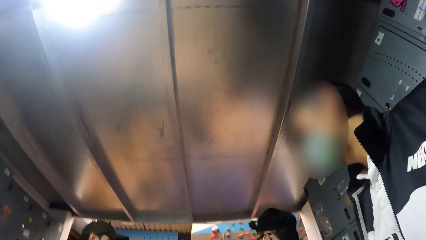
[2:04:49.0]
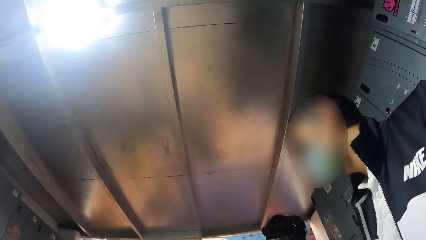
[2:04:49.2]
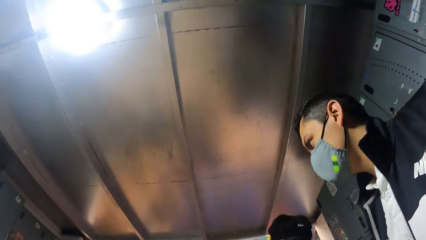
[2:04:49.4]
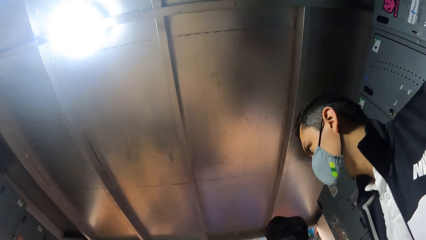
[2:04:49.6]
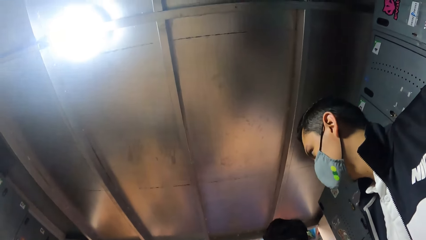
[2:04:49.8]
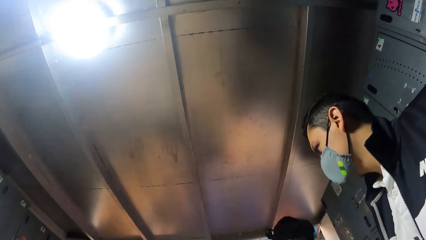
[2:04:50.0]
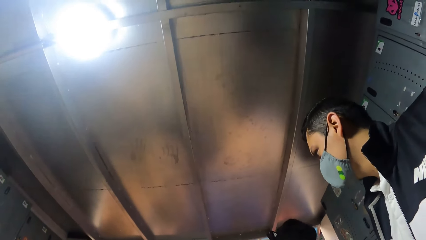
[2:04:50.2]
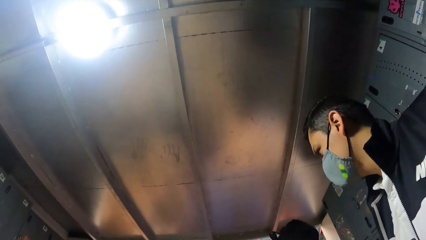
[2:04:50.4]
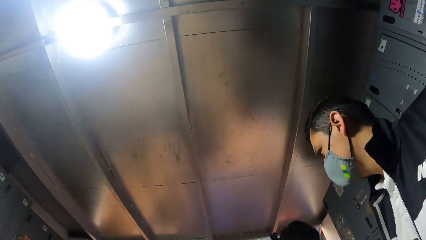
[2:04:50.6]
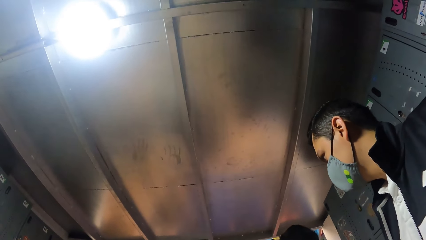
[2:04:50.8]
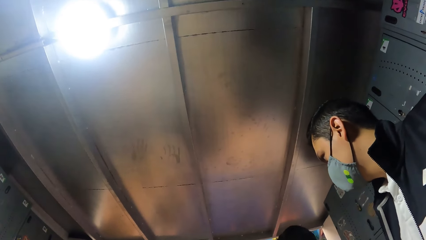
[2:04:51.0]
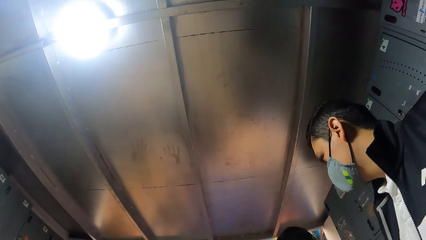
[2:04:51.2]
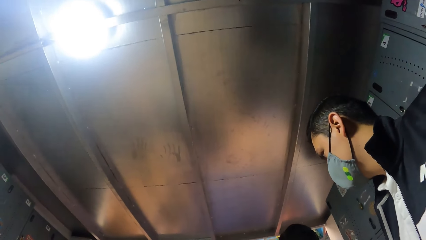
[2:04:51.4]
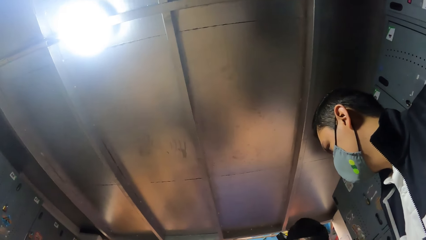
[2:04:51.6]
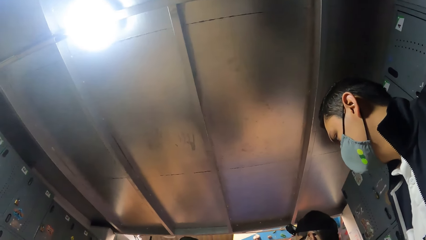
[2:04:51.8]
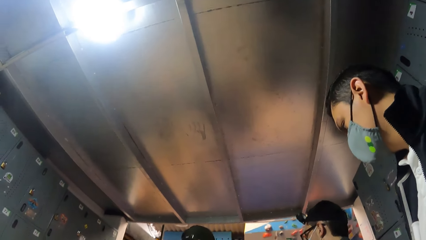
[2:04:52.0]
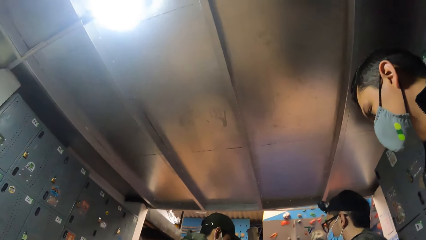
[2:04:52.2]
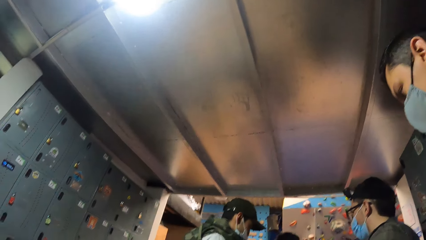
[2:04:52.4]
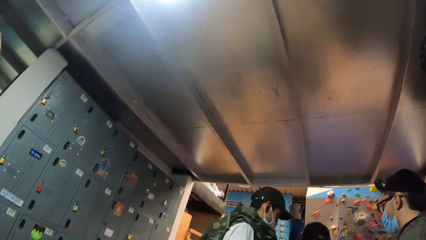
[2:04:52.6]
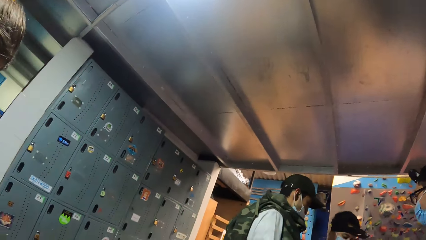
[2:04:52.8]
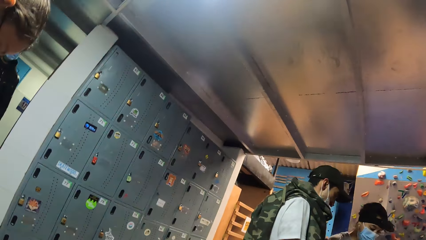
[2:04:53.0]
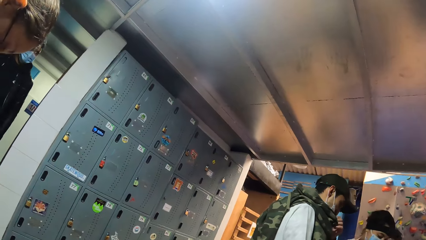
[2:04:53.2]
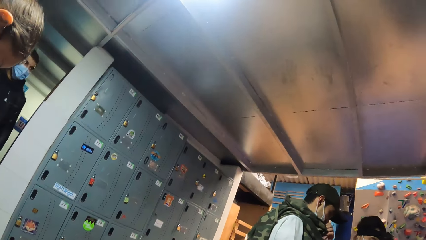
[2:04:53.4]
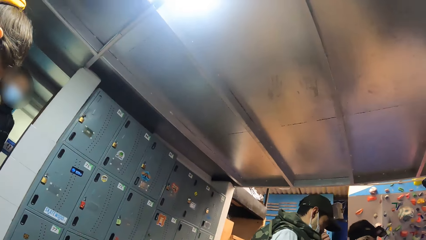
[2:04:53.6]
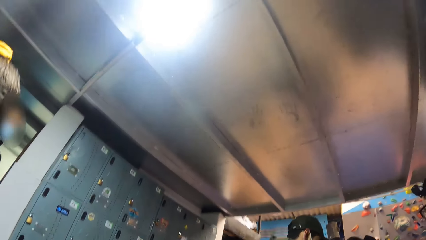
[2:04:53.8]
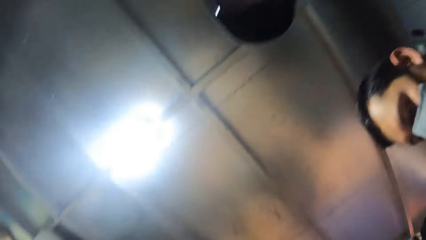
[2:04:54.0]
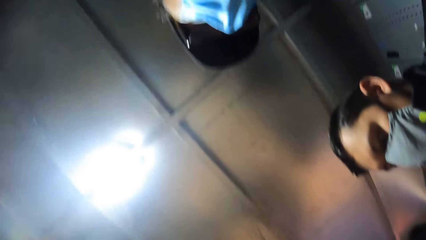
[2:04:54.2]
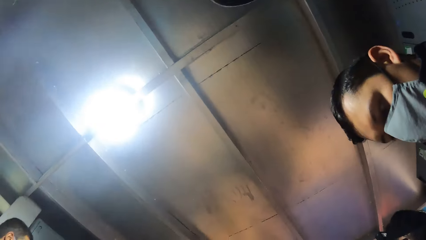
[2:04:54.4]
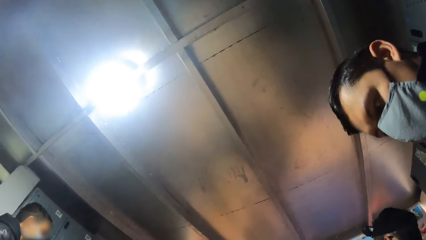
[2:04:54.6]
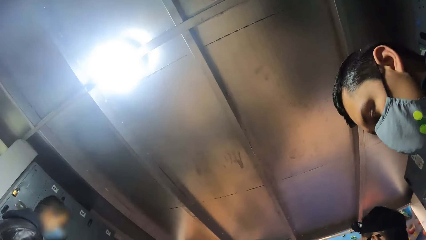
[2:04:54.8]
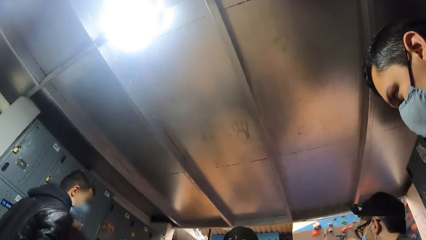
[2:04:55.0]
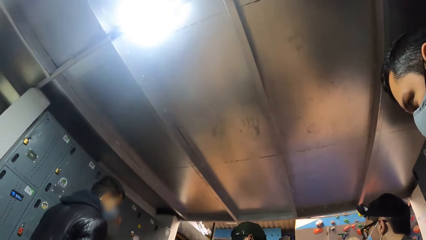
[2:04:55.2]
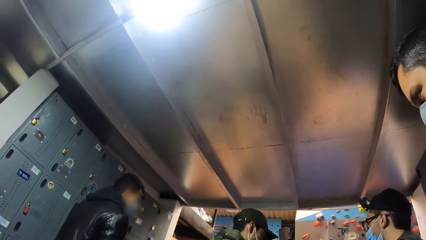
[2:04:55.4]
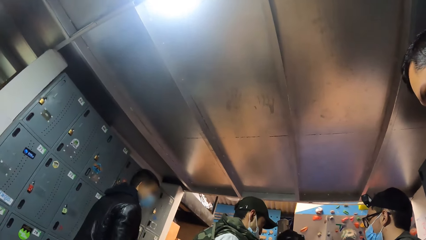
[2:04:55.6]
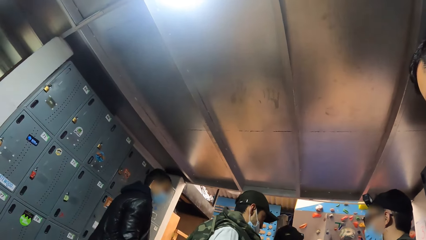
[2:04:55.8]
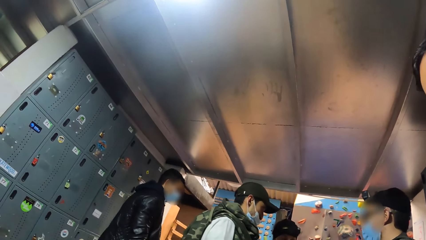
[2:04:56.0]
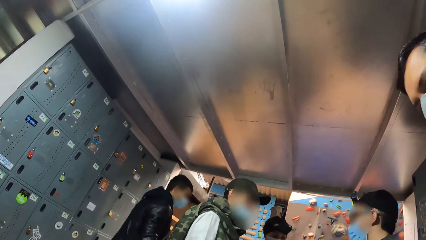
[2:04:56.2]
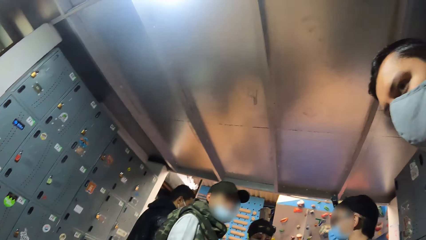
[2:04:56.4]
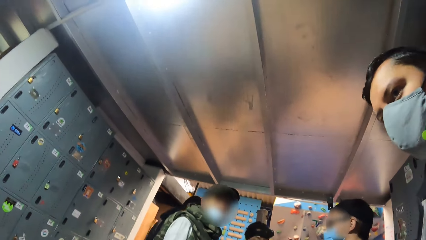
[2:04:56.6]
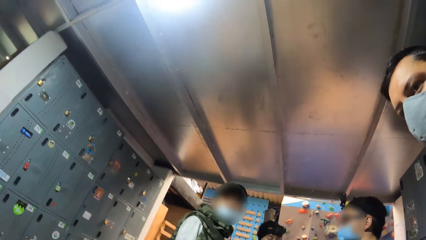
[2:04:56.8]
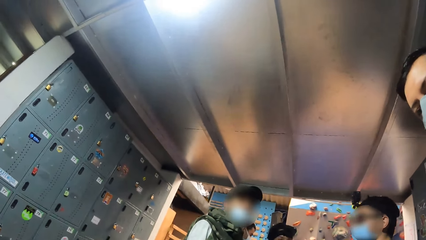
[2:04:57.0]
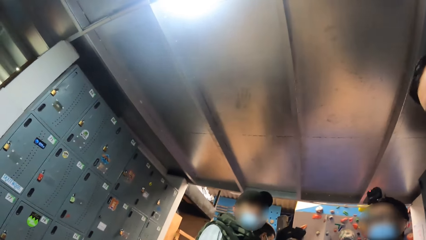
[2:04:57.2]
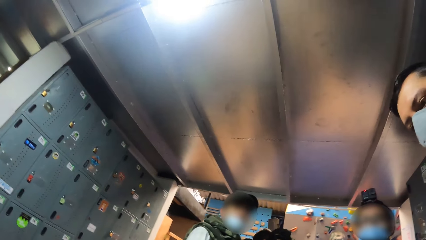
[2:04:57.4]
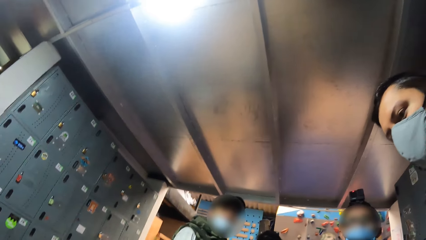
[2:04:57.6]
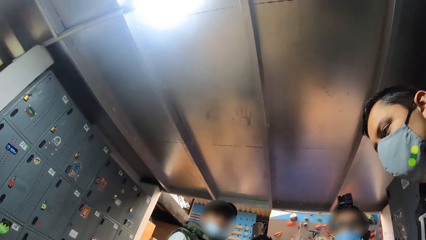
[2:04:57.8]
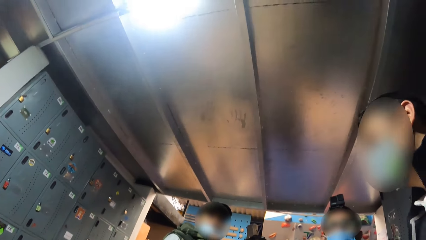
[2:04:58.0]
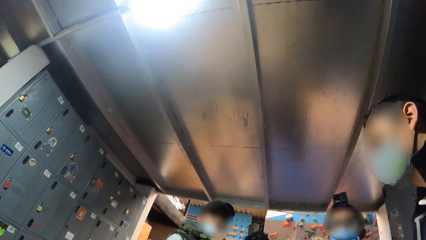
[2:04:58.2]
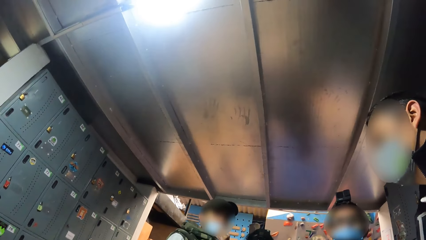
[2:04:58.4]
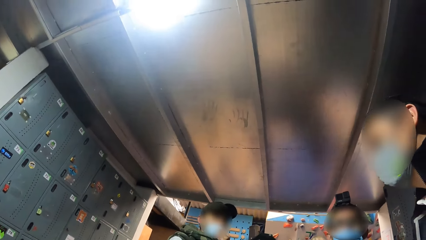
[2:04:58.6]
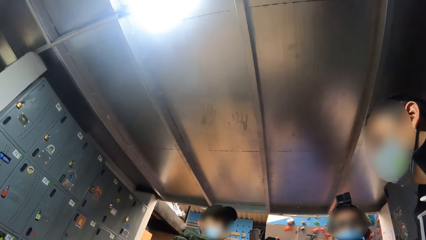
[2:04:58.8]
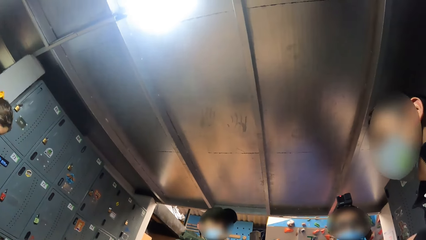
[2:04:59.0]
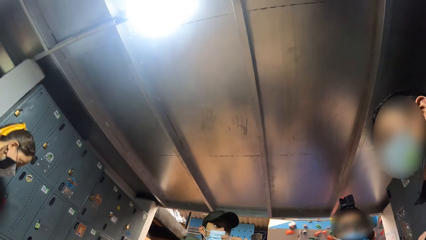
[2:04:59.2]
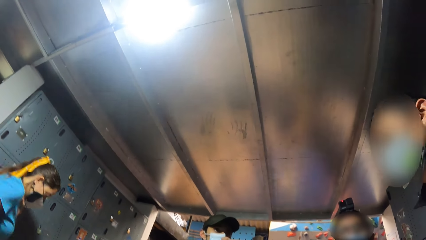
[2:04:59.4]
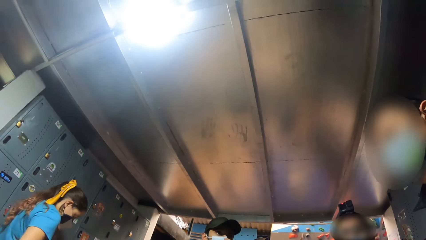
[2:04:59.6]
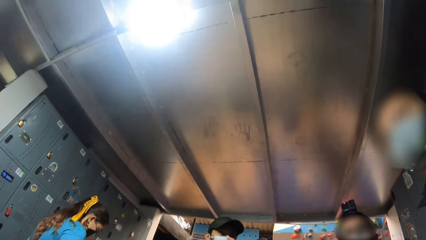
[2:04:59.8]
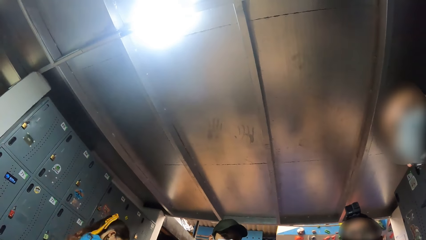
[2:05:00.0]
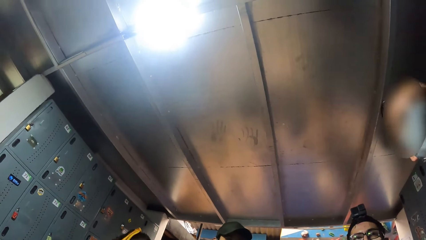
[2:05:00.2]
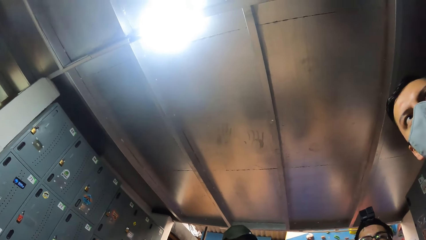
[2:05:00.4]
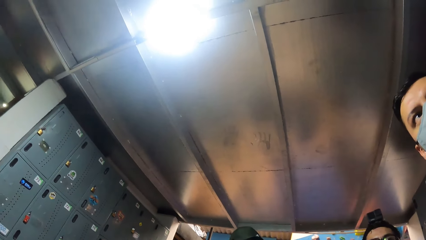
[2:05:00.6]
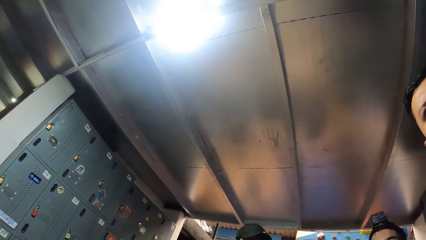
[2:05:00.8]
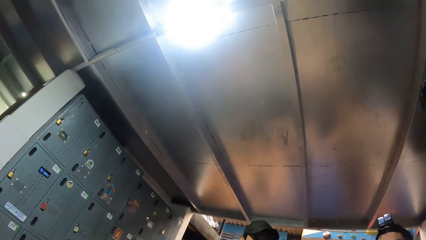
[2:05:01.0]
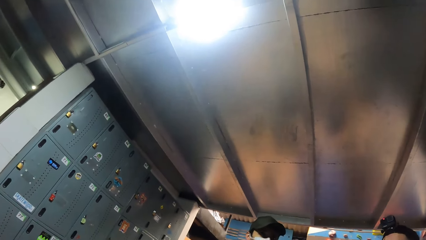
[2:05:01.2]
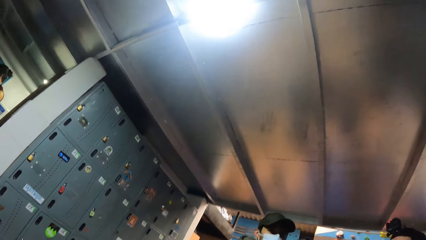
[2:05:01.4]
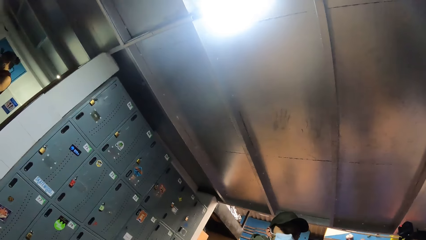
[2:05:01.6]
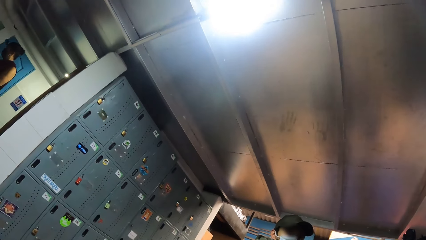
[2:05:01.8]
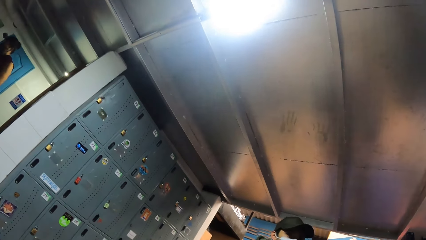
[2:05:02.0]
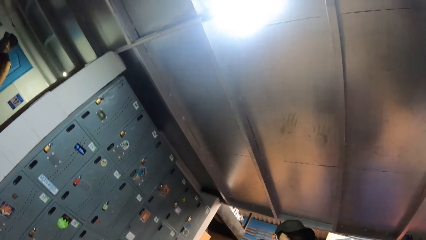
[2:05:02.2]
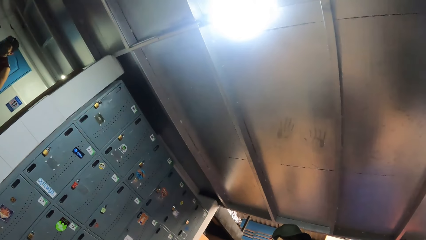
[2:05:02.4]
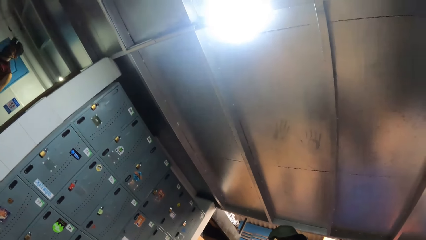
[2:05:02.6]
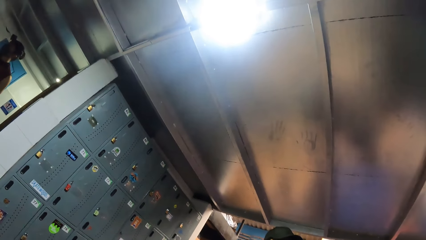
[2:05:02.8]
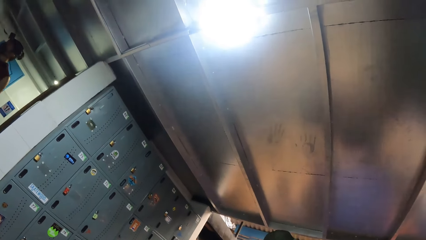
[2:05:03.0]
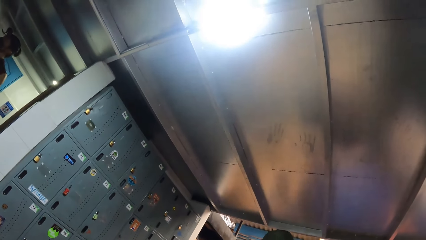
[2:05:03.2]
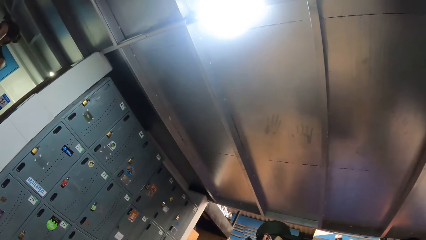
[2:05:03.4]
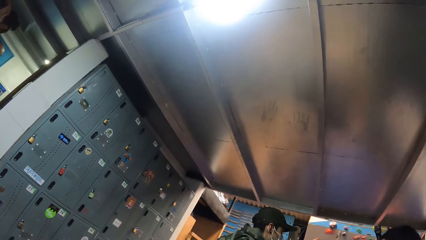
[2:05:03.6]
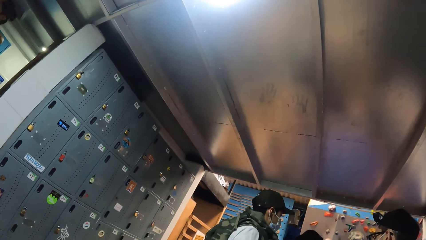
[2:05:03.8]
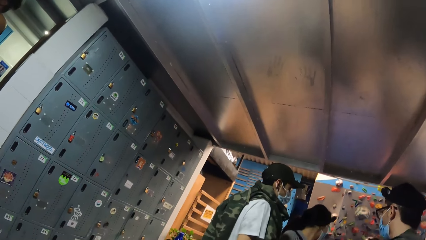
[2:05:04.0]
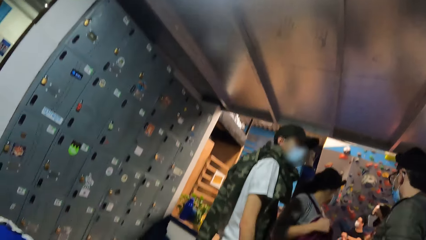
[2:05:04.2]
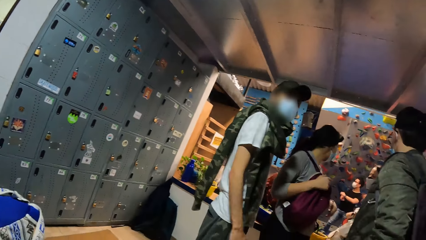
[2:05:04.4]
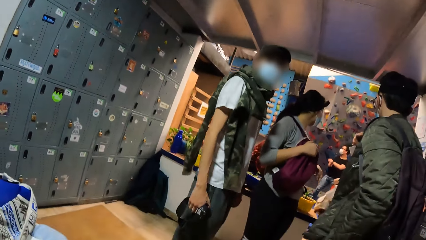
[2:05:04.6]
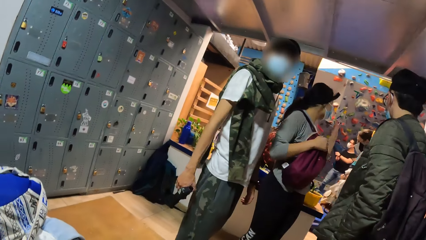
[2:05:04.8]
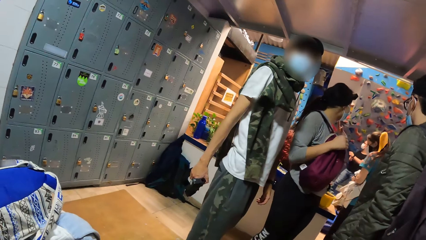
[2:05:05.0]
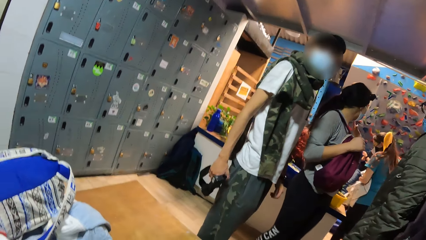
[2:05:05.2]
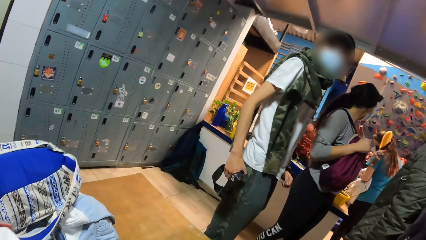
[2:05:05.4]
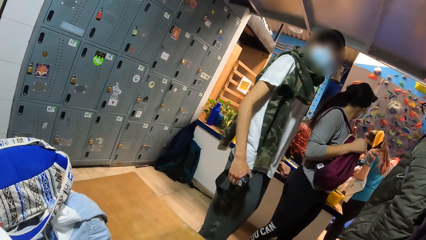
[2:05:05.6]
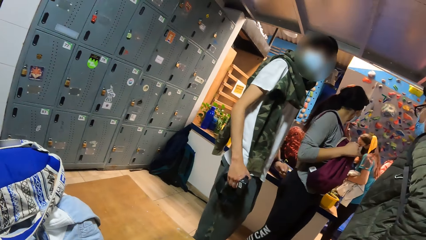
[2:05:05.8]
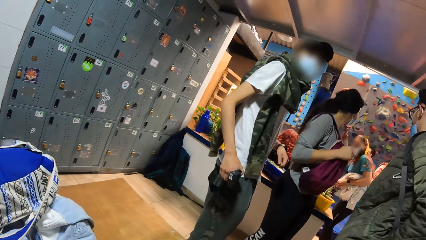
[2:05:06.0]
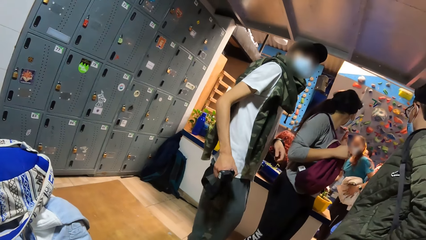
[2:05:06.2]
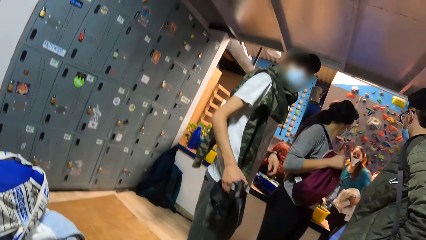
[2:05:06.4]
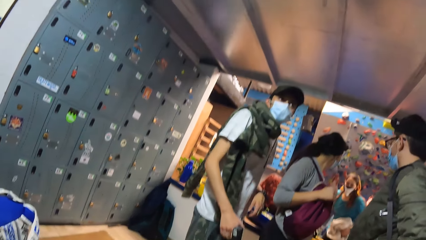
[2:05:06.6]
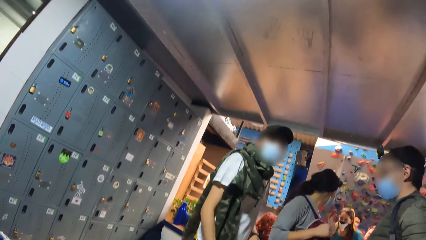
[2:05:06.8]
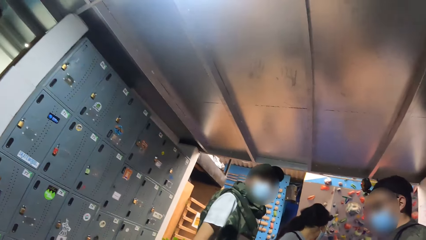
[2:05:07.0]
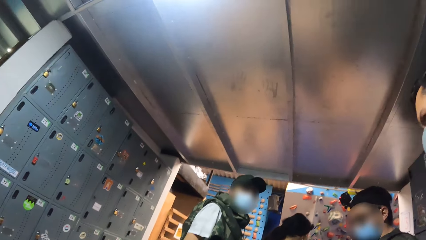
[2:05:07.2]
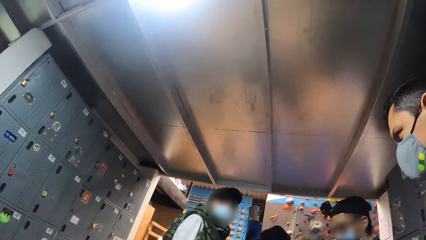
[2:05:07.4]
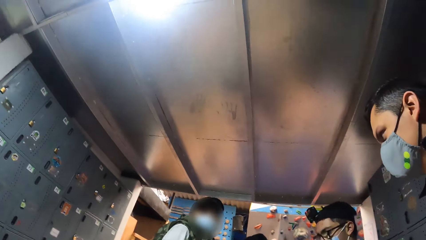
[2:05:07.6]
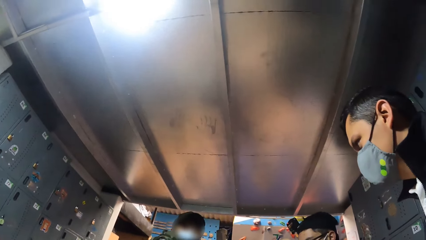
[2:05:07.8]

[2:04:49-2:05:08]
A woman converses with a man and another man.
